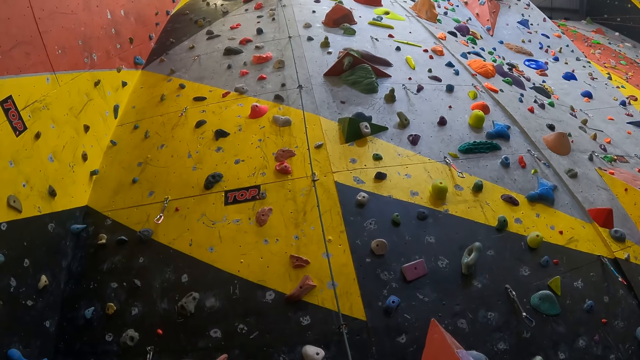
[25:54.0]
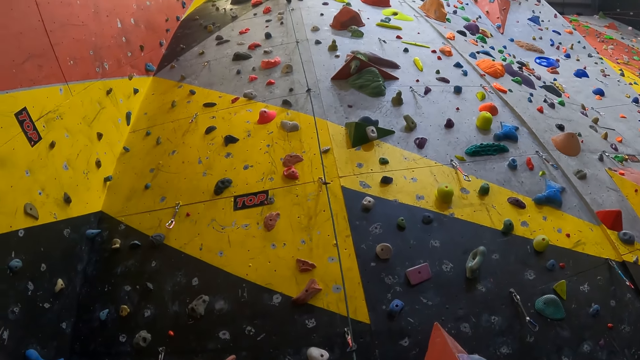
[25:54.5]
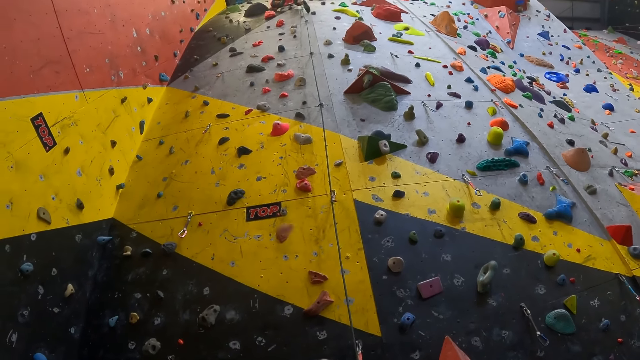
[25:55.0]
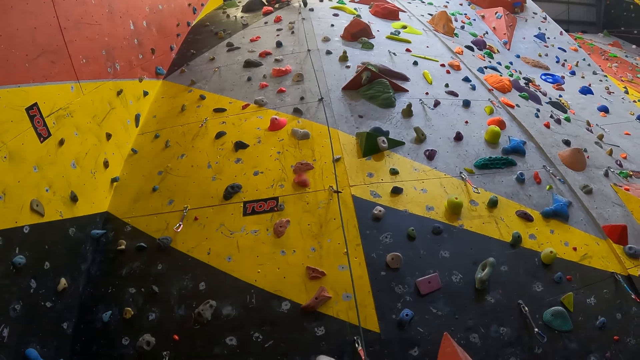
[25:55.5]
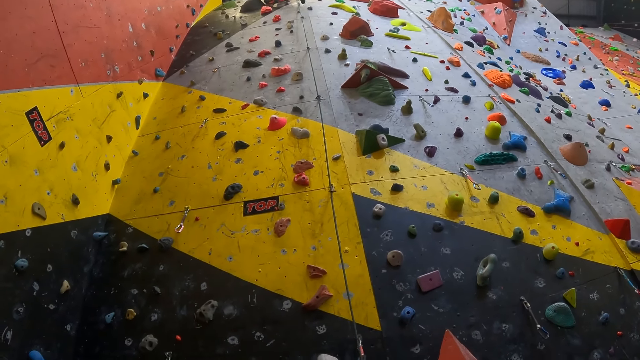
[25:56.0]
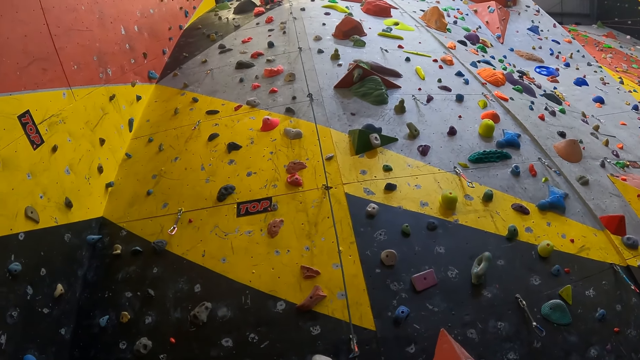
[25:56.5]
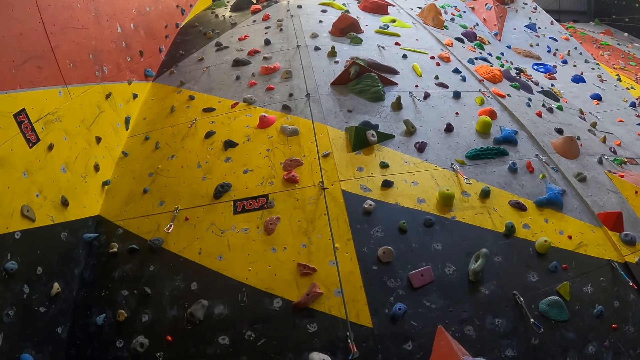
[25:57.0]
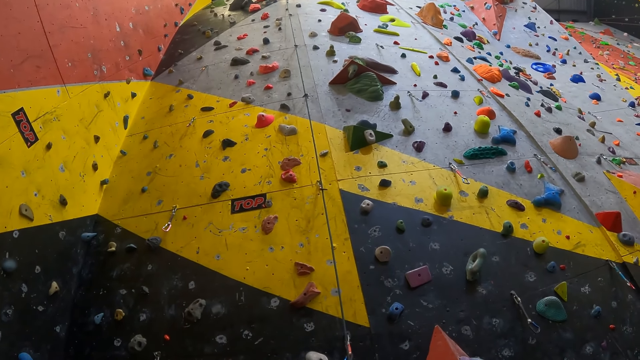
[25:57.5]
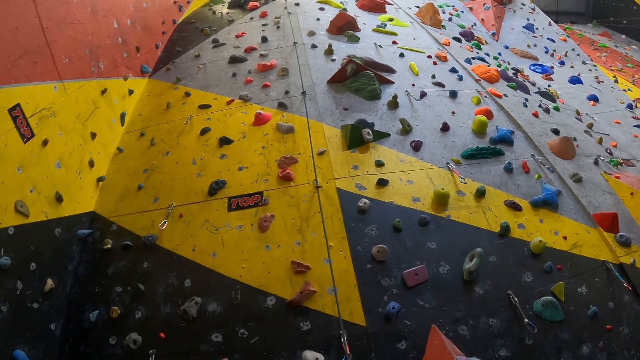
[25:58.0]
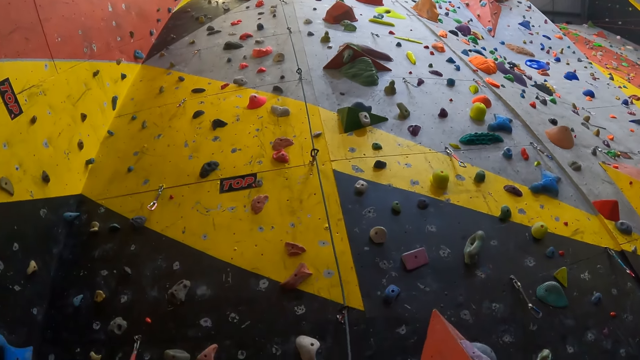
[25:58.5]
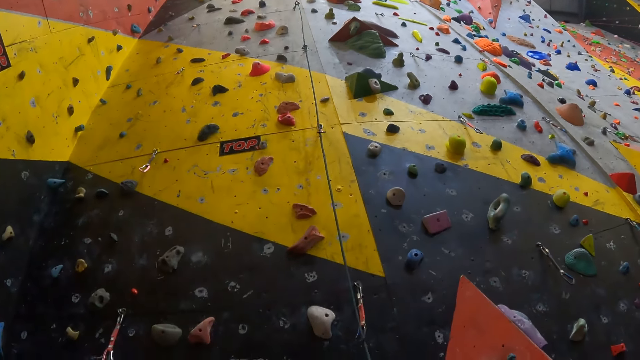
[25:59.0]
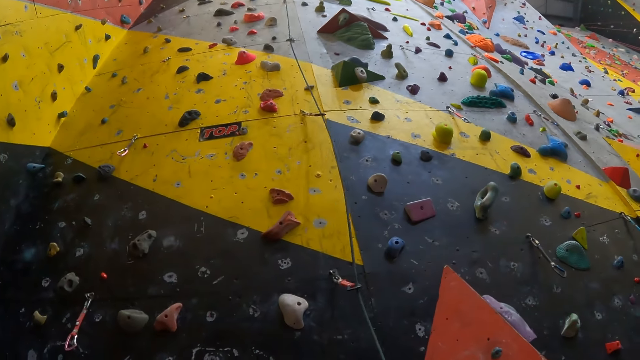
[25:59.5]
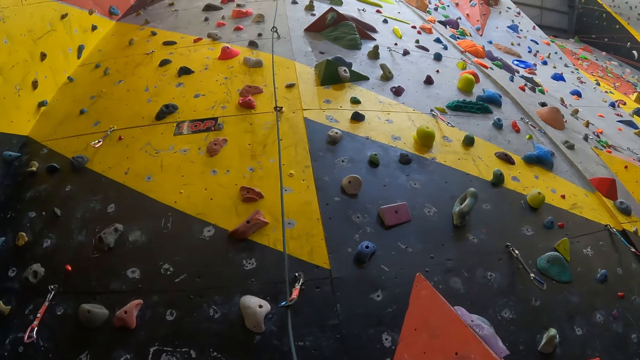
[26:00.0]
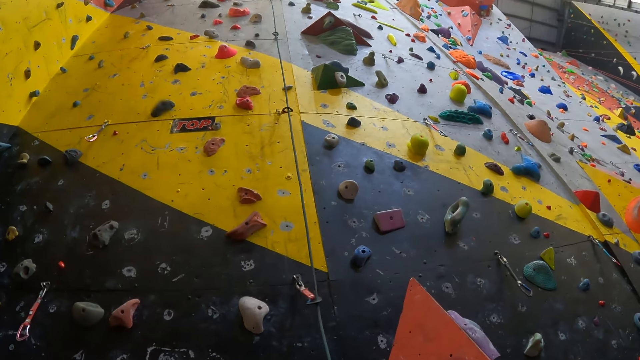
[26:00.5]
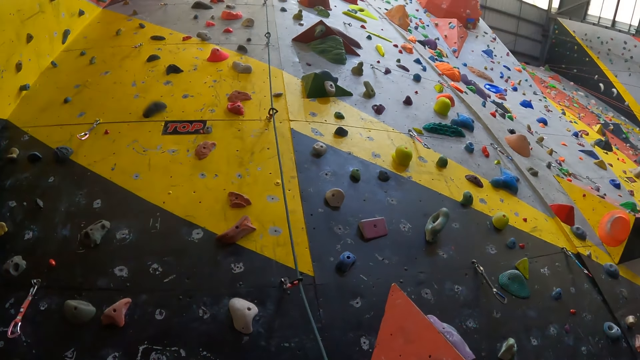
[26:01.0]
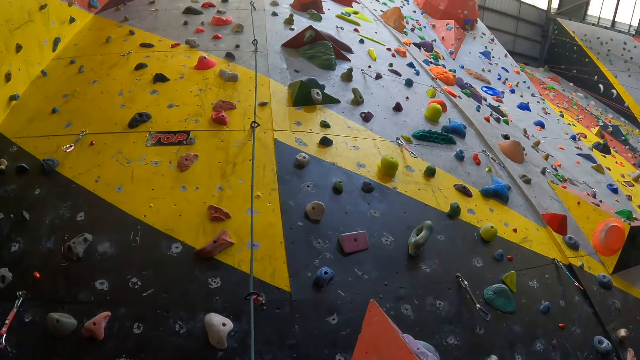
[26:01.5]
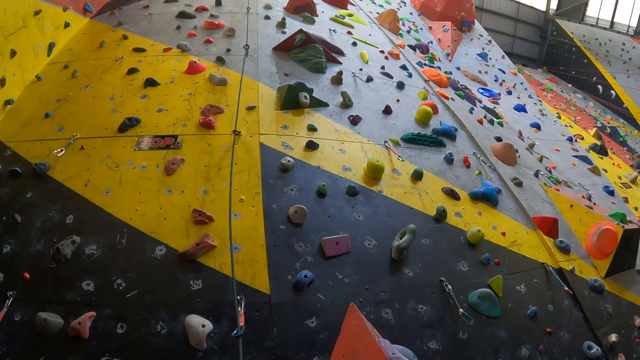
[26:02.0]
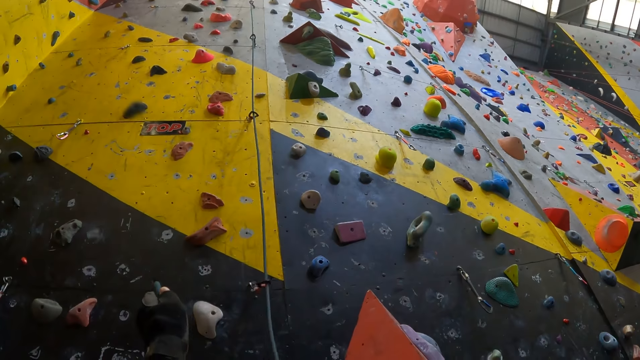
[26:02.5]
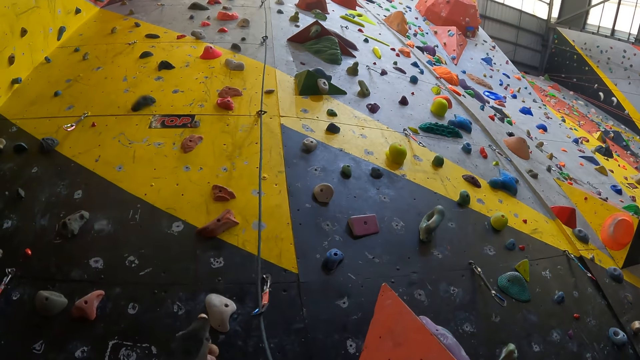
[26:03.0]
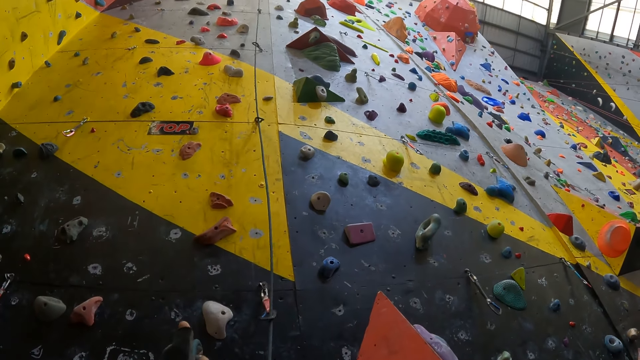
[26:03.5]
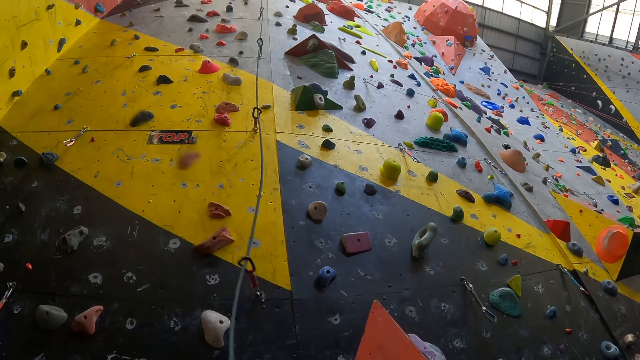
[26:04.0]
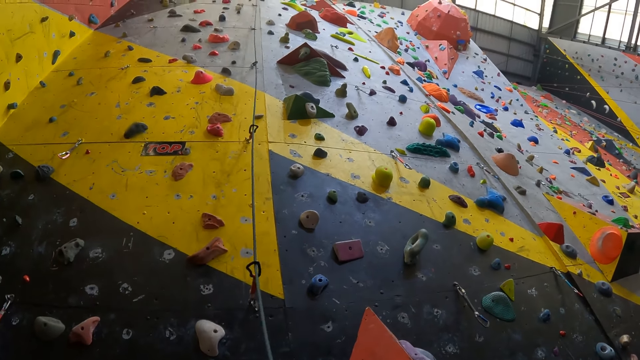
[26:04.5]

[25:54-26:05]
The camera wearer looks at a man. They lift the left hand.

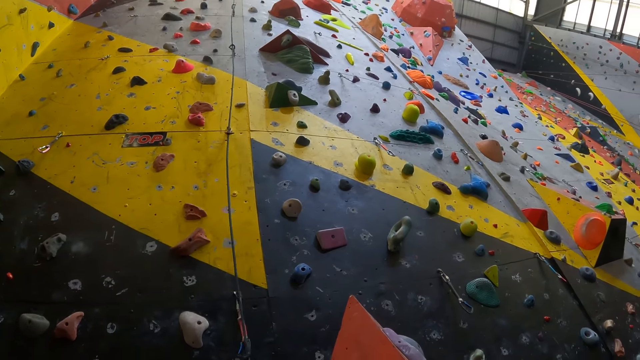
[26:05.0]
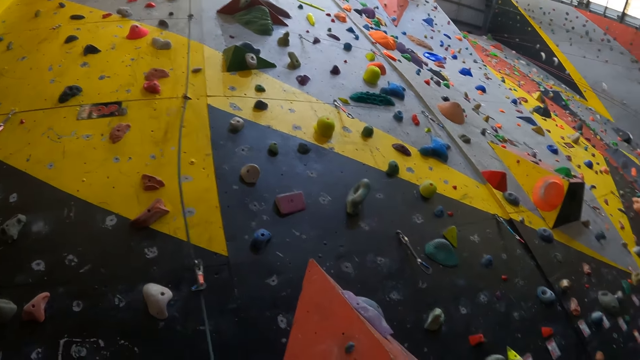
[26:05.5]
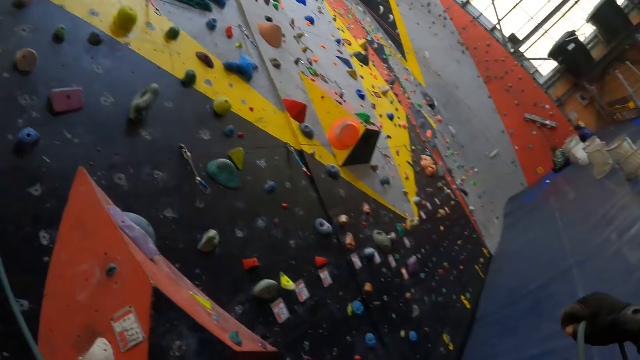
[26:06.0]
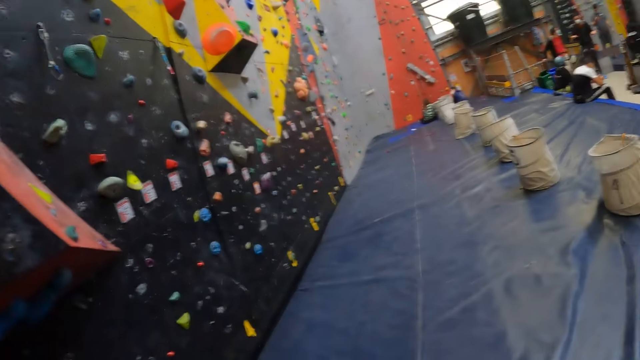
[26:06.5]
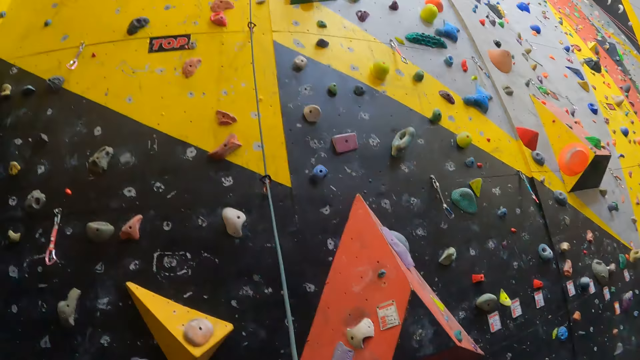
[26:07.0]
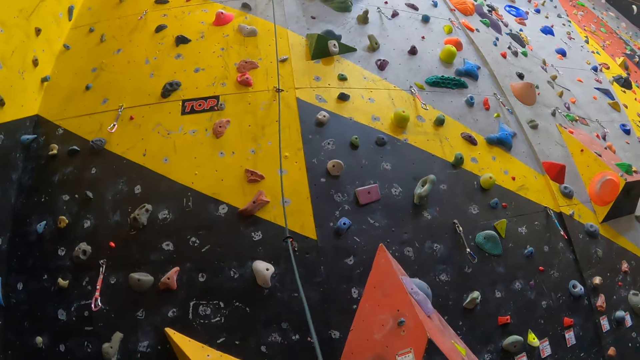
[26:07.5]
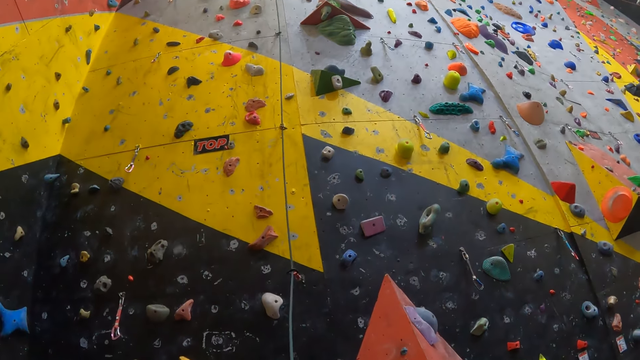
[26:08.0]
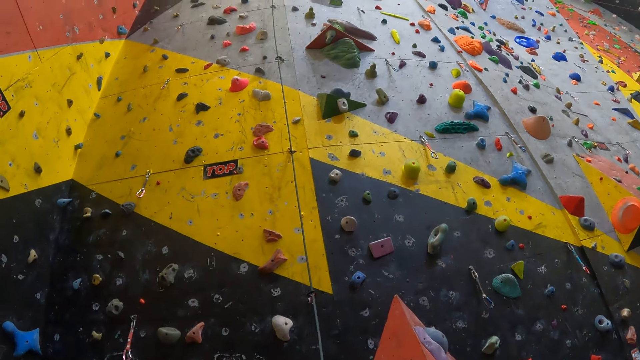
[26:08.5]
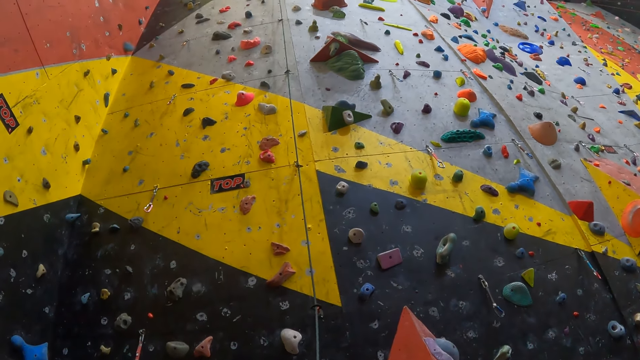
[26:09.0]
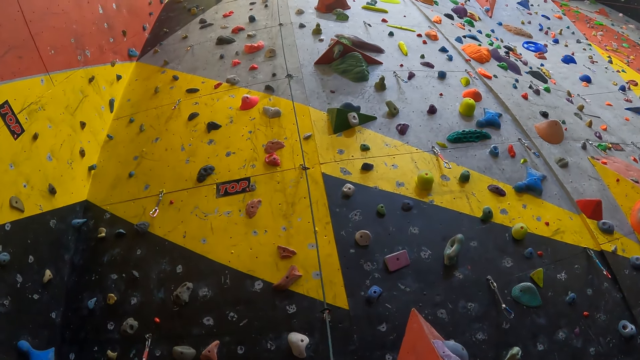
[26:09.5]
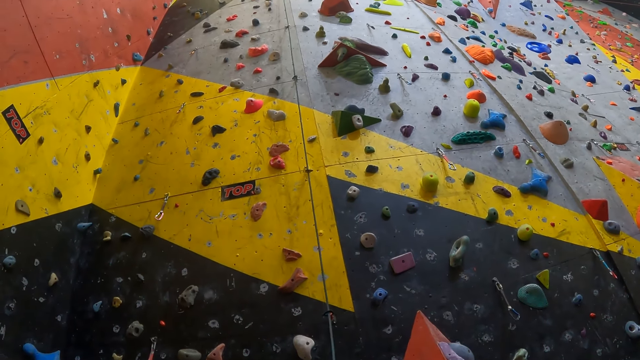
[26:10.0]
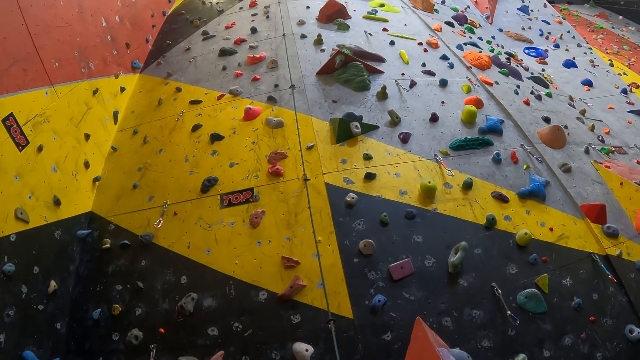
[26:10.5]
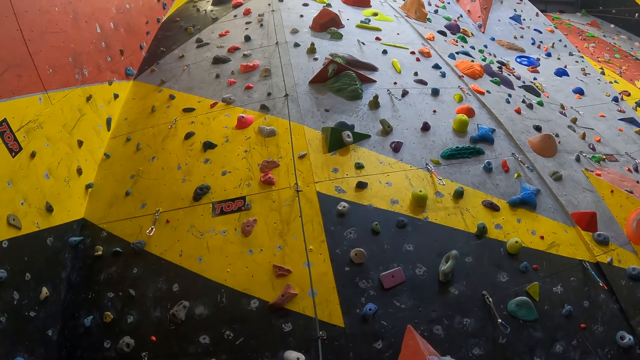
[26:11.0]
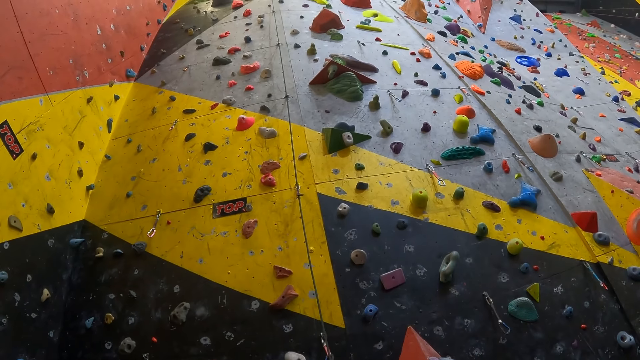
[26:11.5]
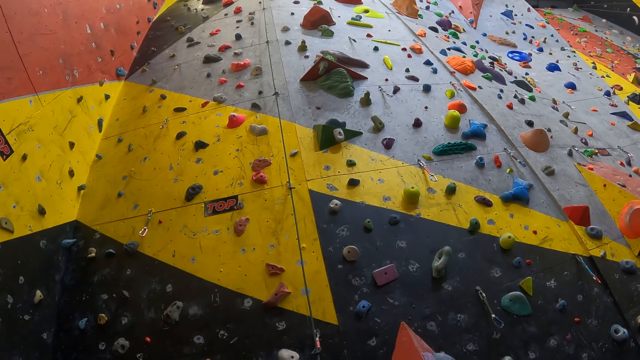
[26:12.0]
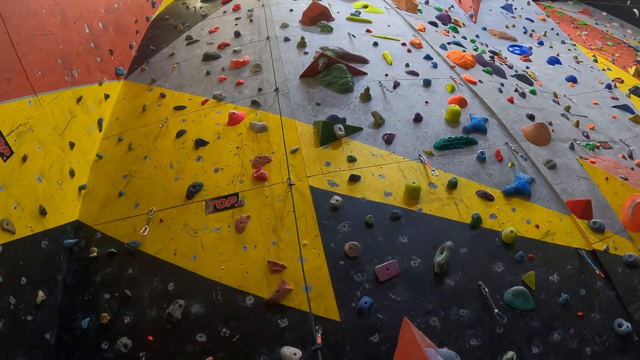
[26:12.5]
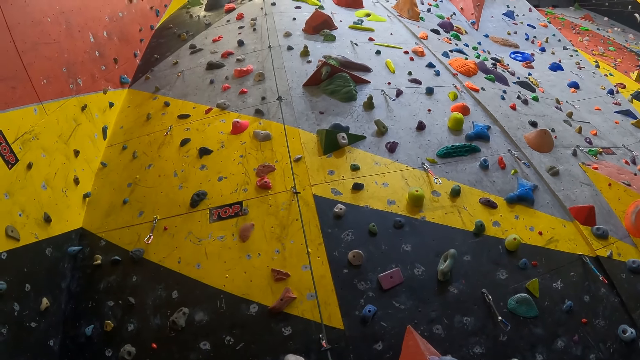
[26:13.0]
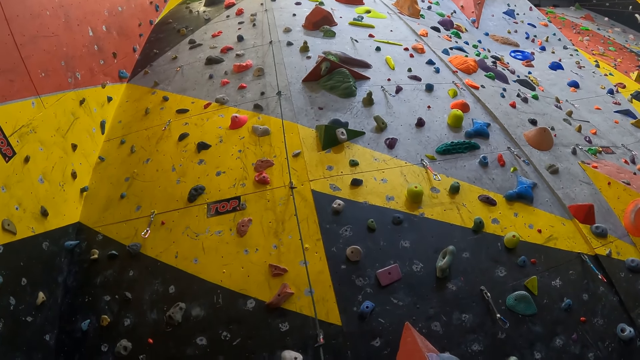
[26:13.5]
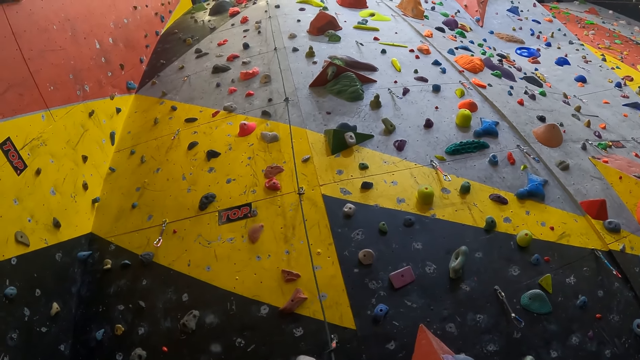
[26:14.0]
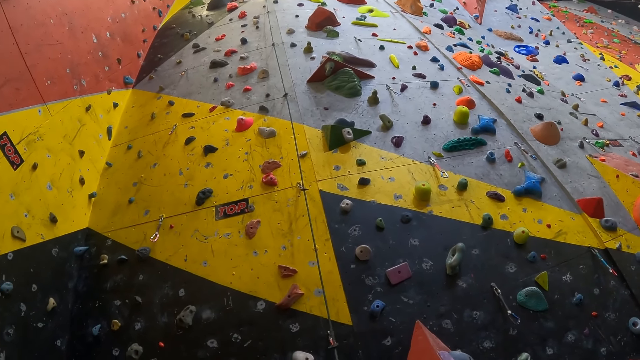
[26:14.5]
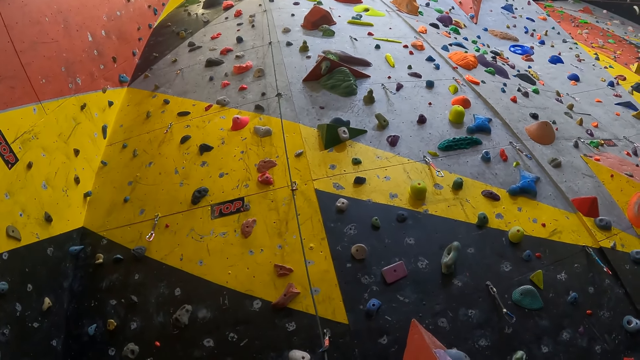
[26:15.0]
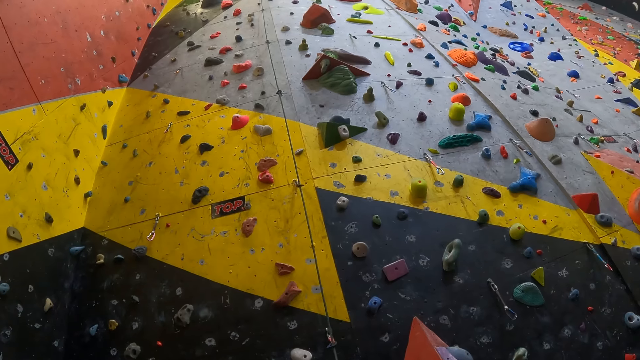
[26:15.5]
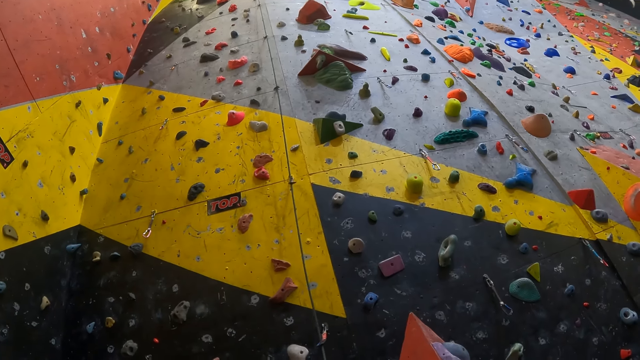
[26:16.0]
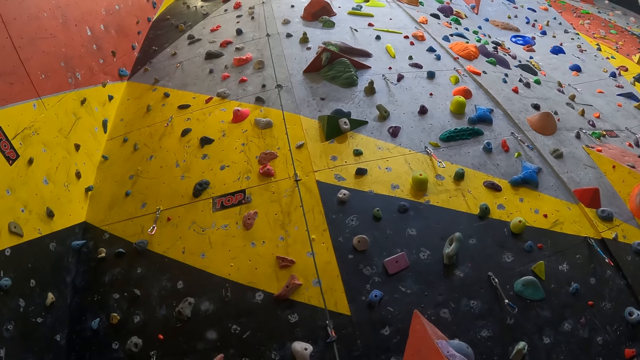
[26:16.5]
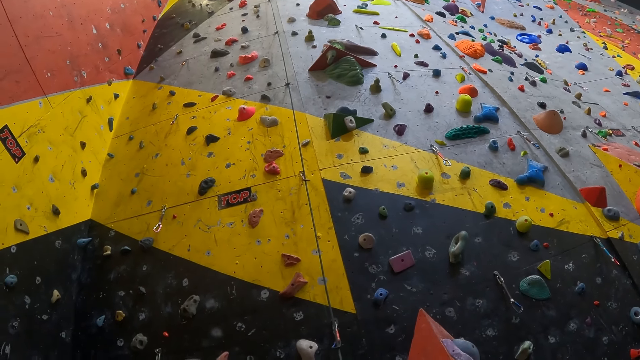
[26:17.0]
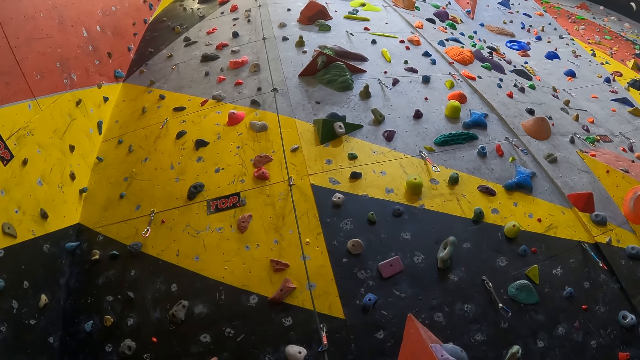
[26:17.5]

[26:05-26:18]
The camera wearer looks around the hall. They look at the climbing wall.
